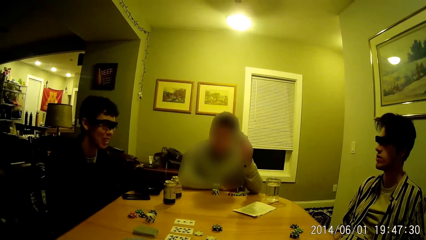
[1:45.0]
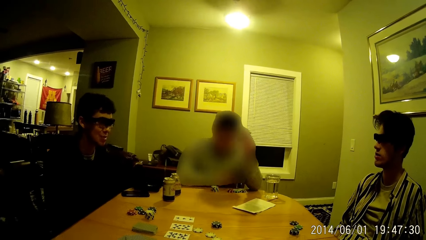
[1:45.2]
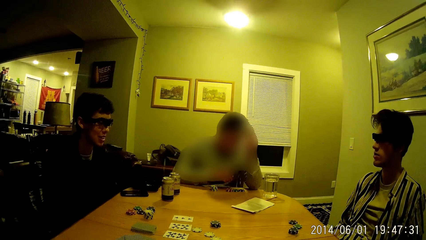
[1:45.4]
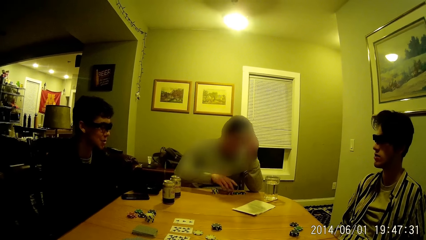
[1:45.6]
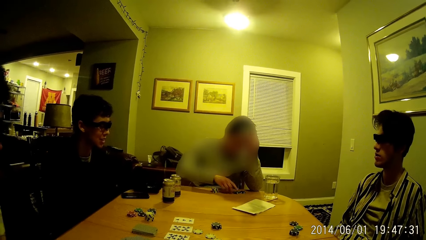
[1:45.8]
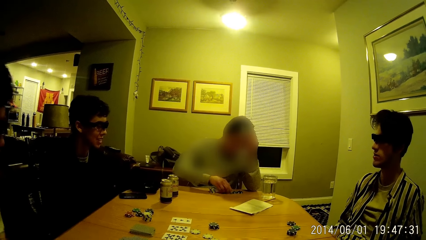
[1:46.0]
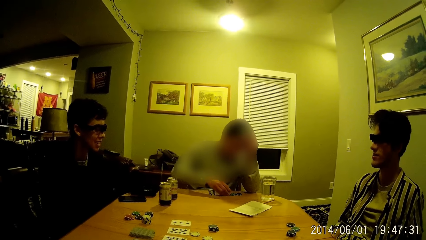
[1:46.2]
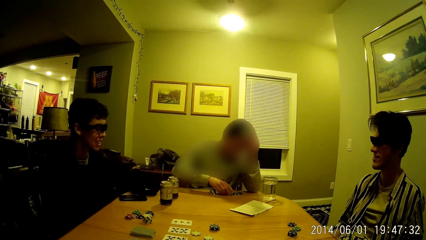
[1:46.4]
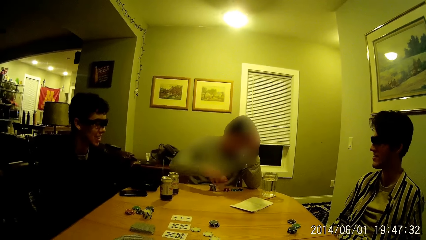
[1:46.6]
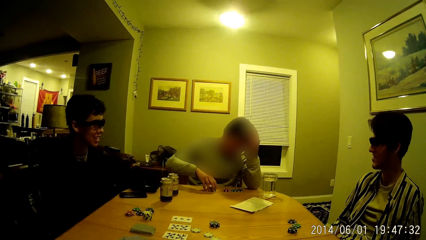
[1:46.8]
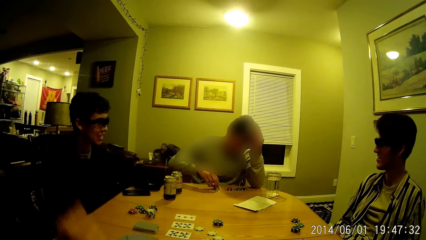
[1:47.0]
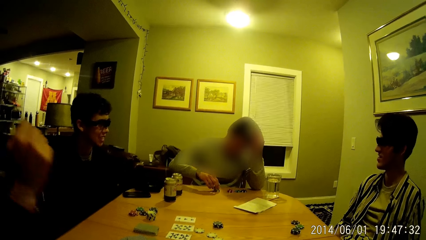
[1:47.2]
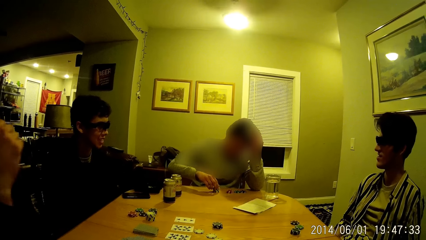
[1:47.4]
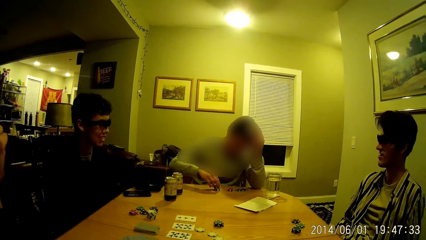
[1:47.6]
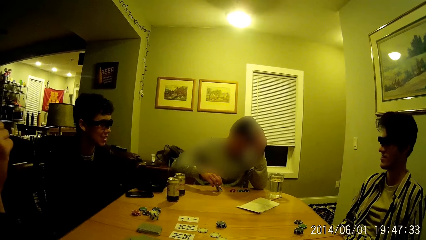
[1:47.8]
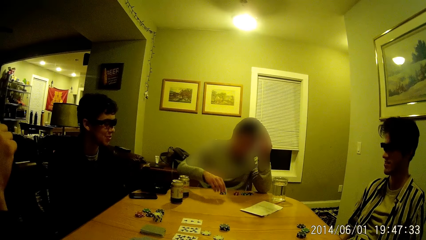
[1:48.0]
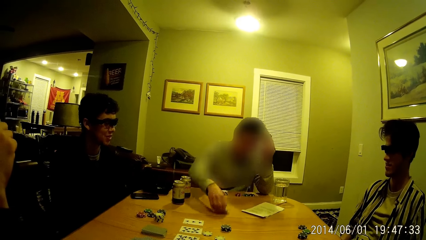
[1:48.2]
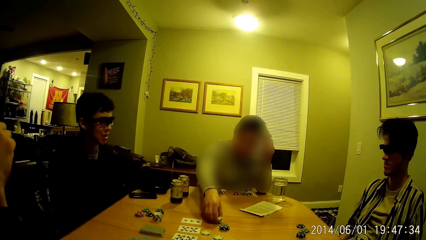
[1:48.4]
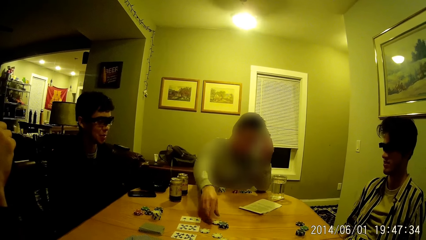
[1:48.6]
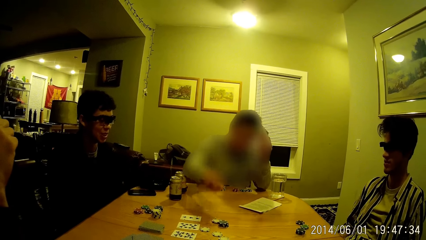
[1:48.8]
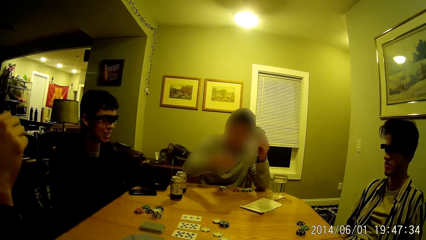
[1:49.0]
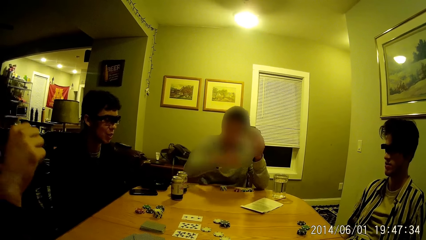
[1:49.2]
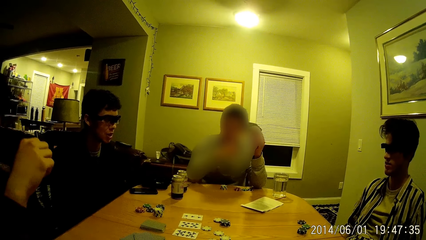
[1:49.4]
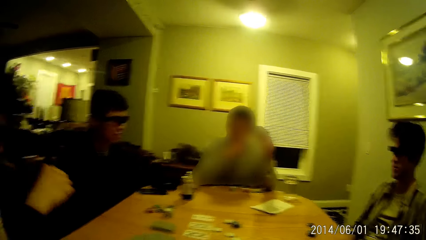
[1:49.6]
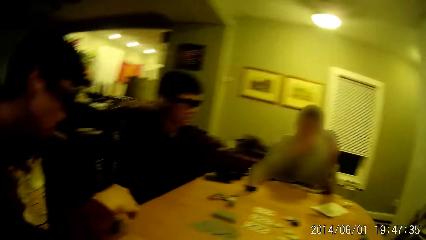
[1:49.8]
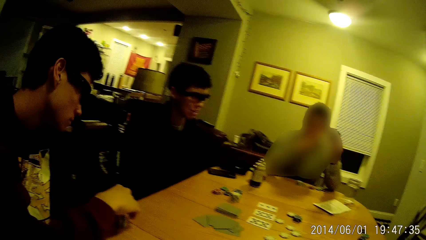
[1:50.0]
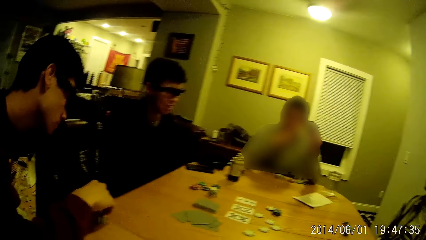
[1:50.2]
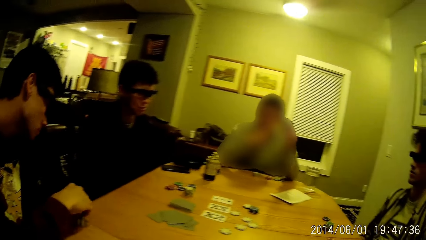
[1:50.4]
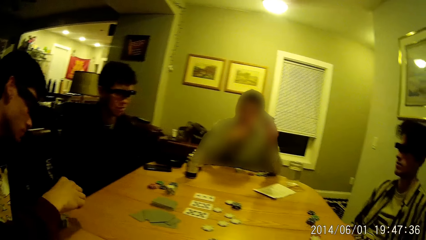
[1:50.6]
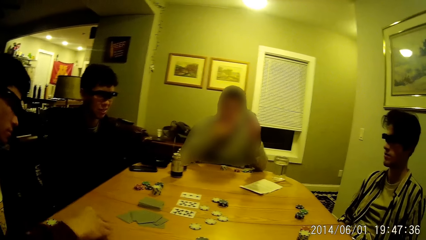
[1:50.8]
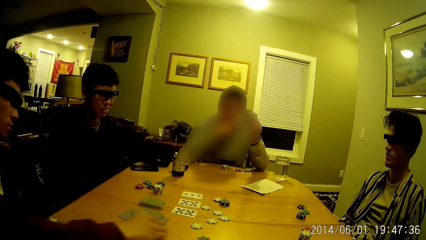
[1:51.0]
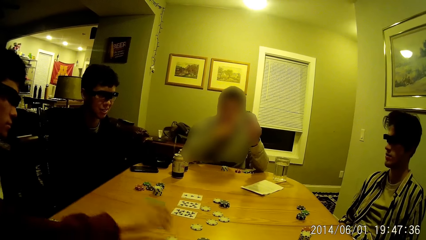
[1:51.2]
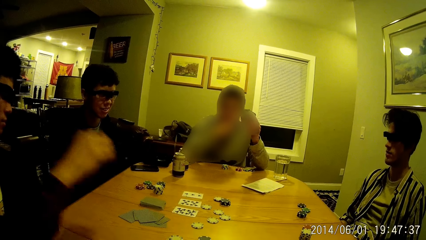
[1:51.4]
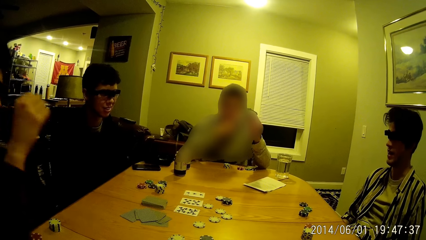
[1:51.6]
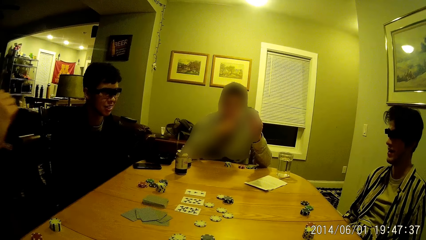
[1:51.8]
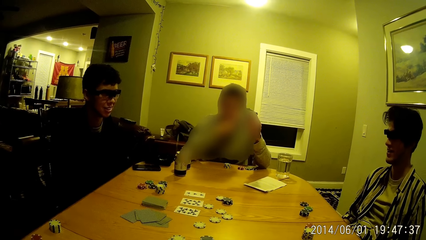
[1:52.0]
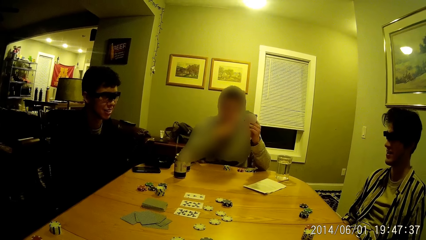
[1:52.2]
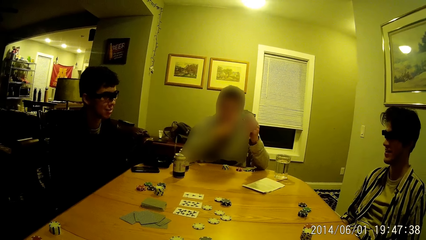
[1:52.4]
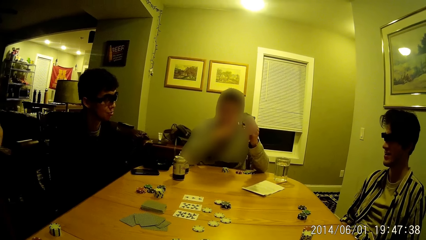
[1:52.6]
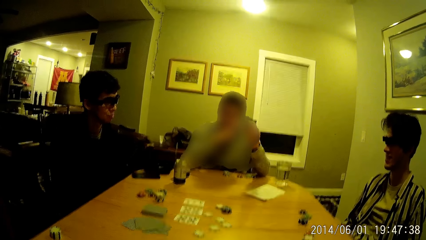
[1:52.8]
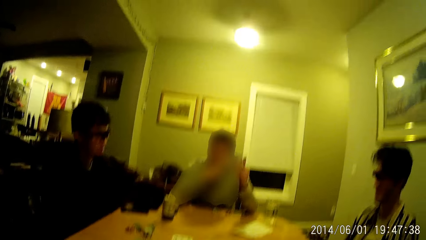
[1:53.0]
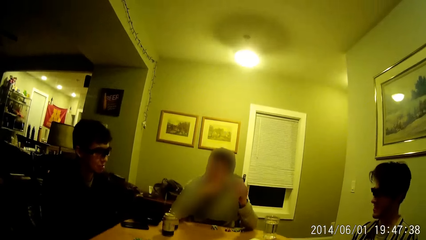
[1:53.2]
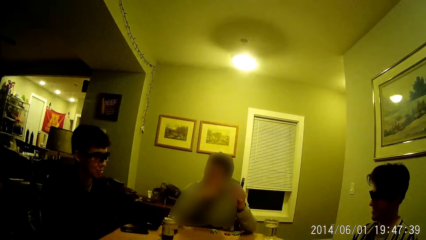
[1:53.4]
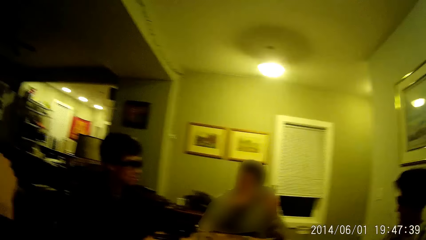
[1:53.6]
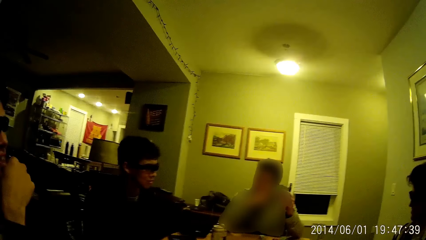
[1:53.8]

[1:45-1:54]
A man touches his poker pieces with his right hand and moves some poker pieces to the center of the table. Another man moves some poker pieces to the center of the table with his right hand.

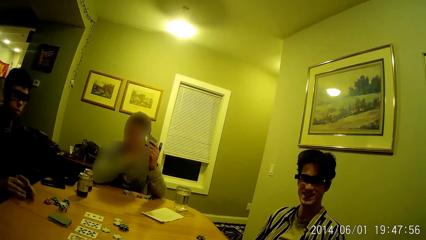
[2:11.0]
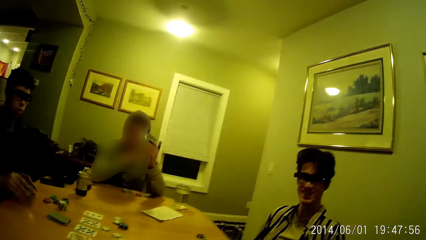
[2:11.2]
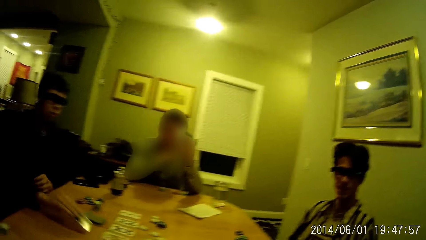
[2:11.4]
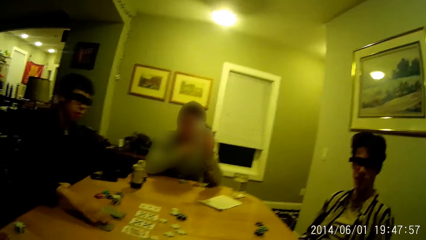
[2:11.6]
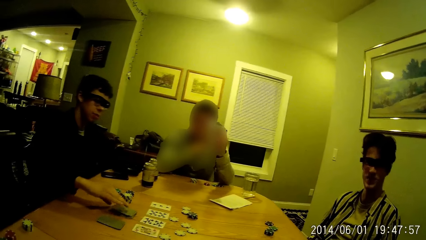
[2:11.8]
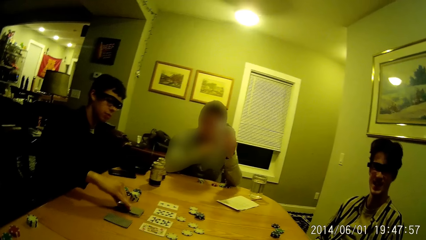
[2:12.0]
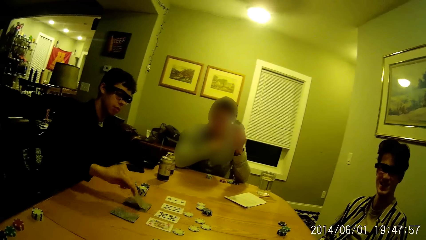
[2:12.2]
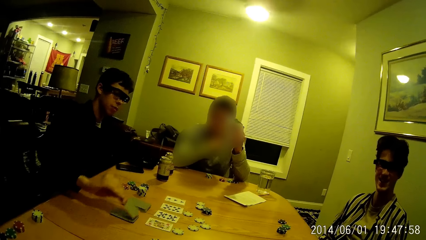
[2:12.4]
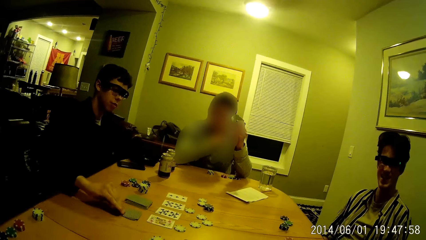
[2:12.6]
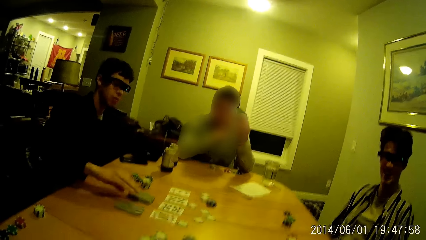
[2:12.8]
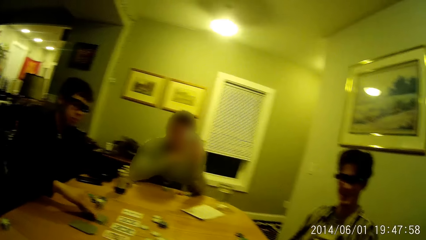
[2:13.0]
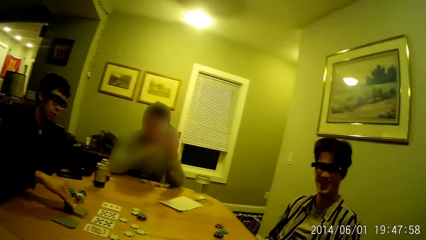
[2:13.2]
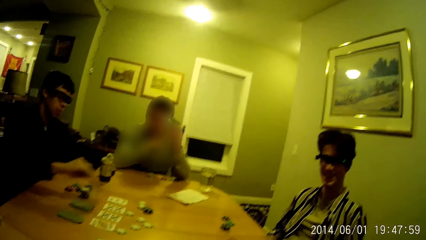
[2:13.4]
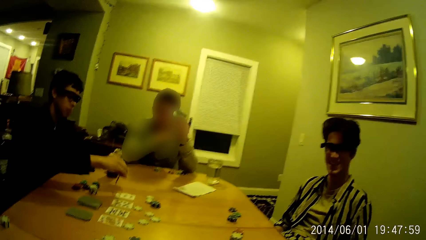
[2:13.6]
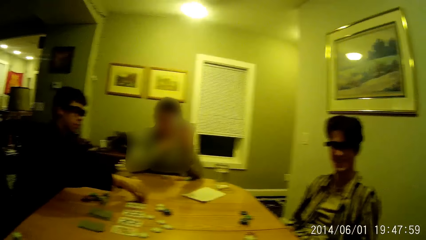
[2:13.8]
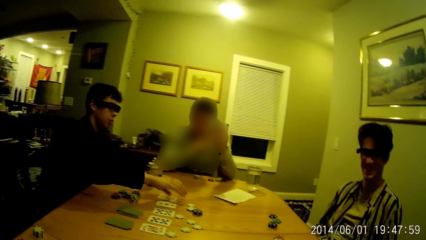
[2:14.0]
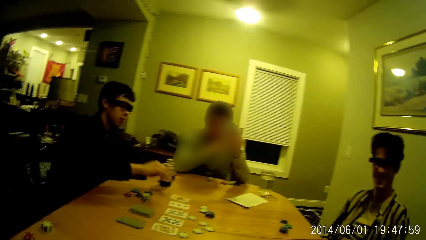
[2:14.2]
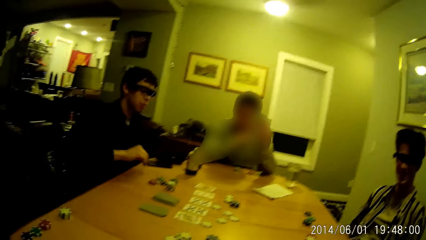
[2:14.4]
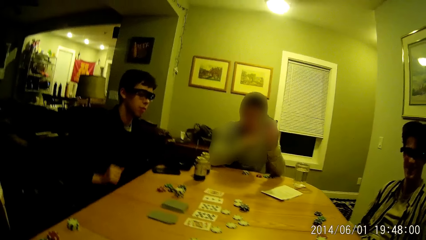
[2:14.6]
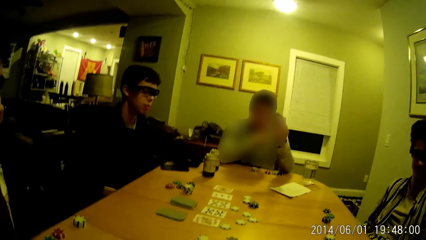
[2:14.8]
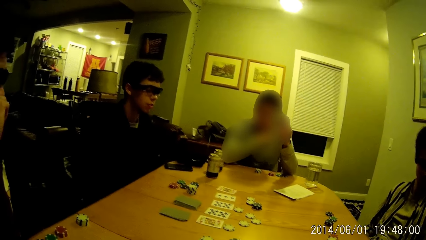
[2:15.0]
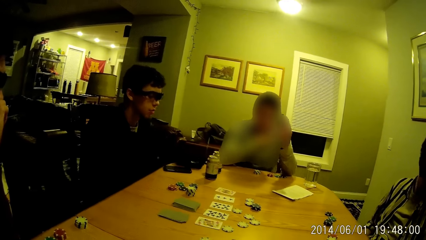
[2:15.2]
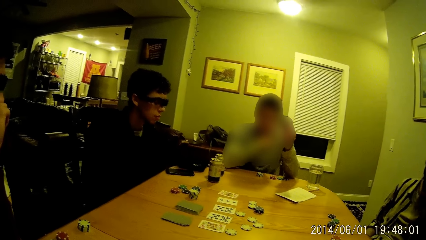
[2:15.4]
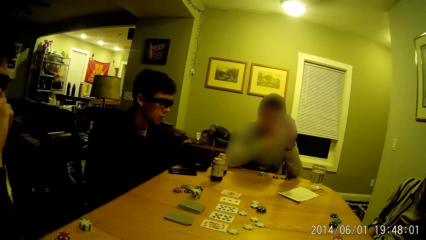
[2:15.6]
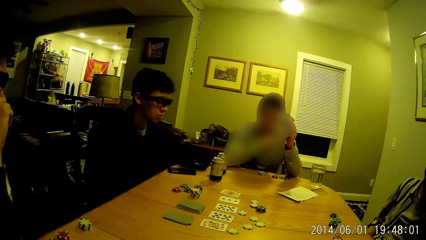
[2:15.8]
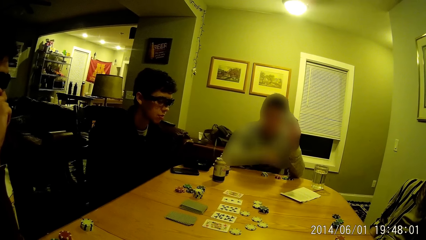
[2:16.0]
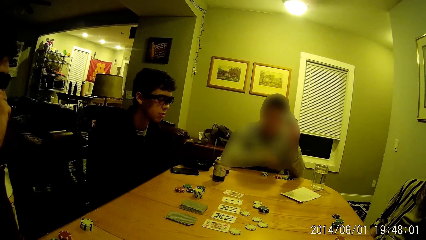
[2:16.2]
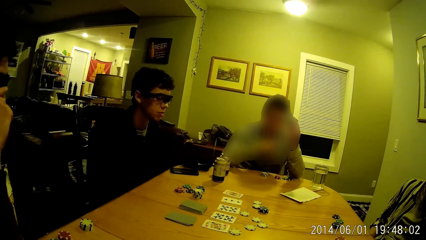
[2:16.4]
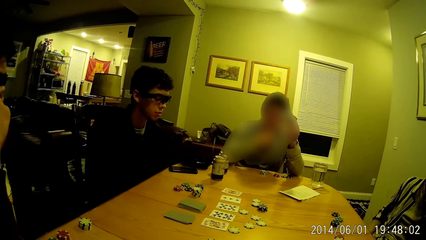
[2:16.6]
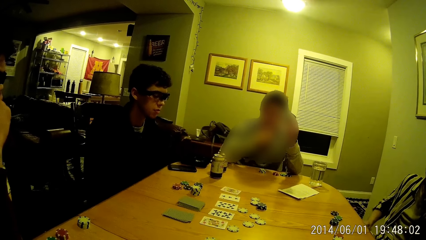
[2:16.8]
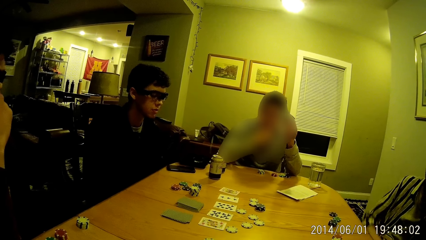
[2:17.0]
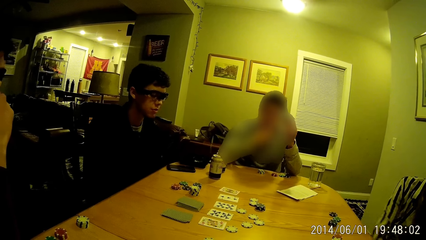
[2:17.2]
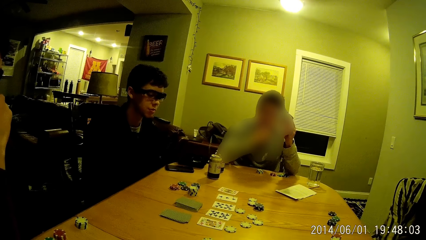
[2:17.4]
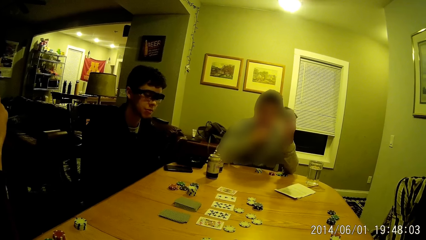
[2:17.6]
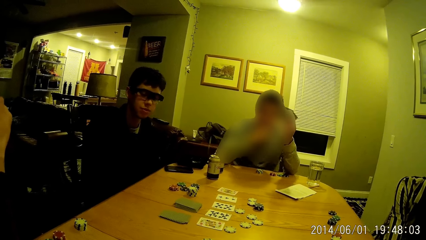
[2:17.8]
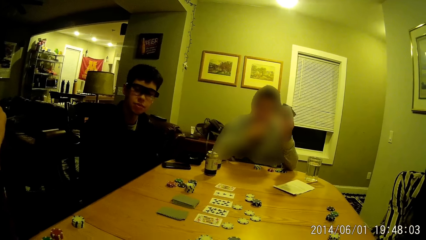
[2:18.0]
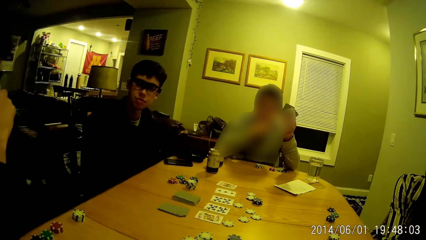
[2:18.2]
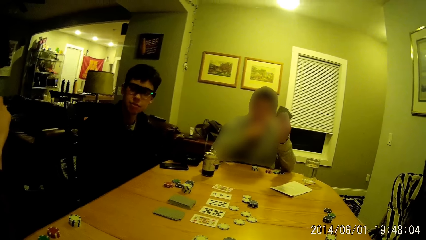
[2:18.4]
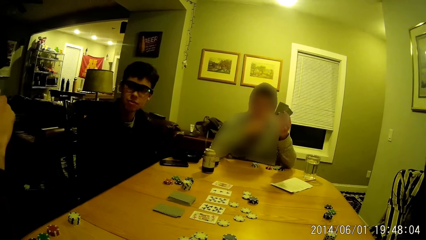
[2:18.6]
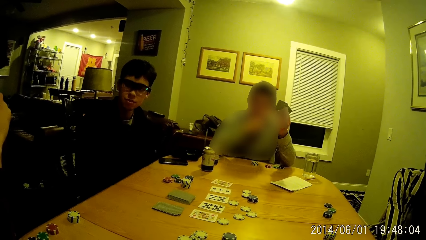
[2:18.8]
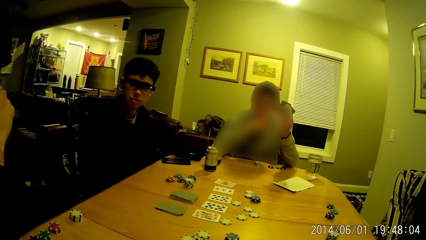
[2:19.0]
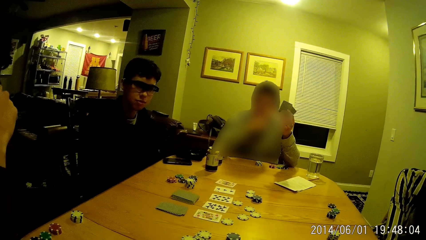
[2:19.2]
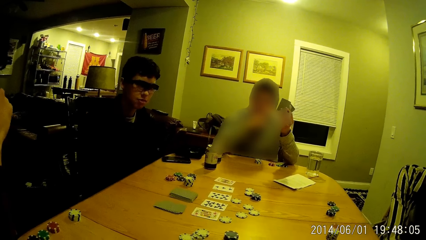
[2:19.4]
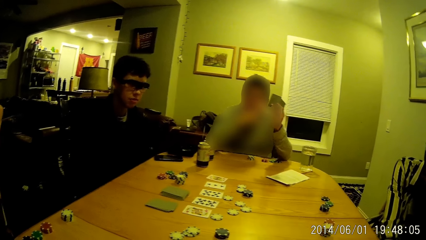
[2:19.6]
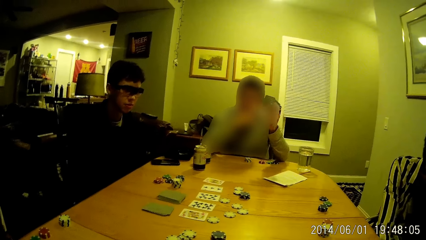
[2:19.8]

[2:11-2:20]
A man places the cards in his right hand close to the deck of cards on the table. The man picks a card from the deck of cards with his right hand. The man drops the card in his right hand on the cards close to the deck of cards. The man picks a card from the deck of cards with his right hand. The man flips the card in his right hand on the table.
